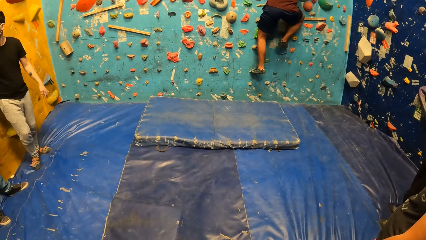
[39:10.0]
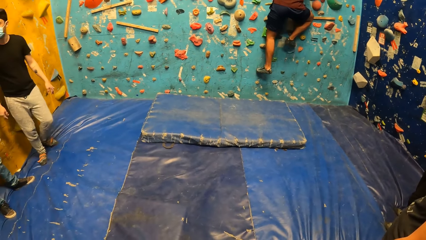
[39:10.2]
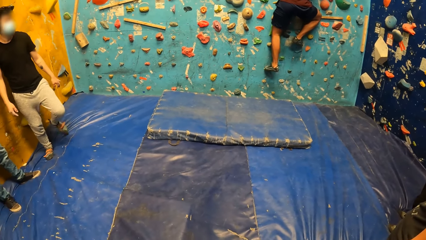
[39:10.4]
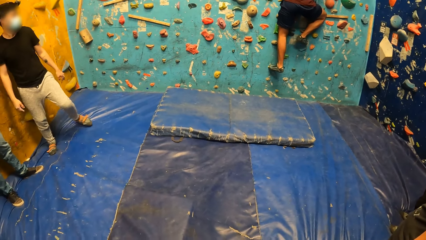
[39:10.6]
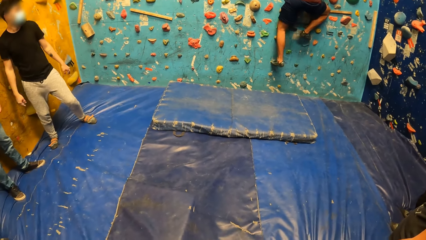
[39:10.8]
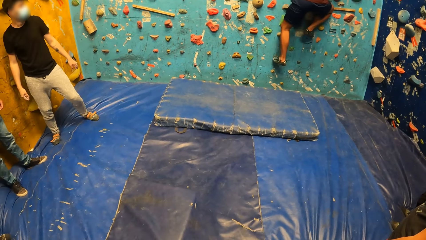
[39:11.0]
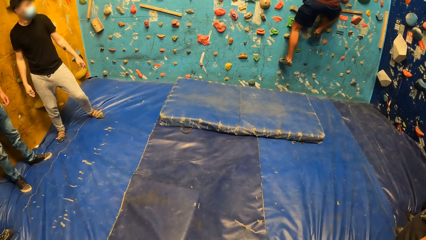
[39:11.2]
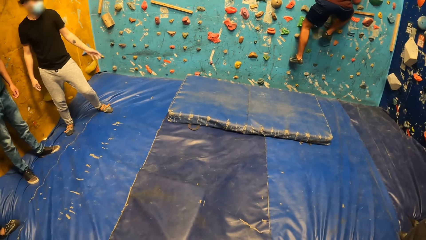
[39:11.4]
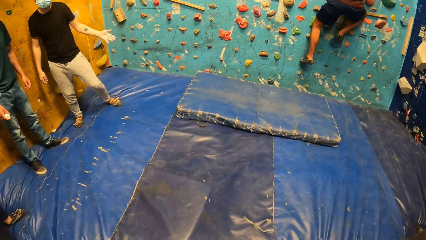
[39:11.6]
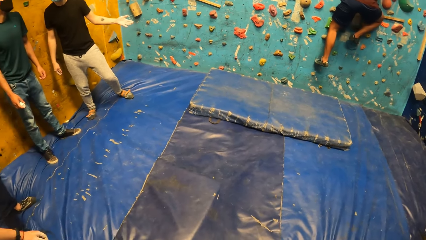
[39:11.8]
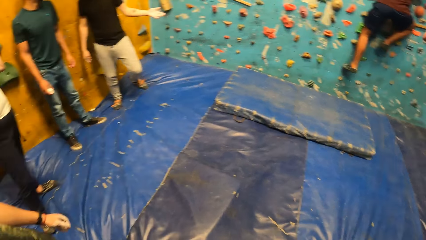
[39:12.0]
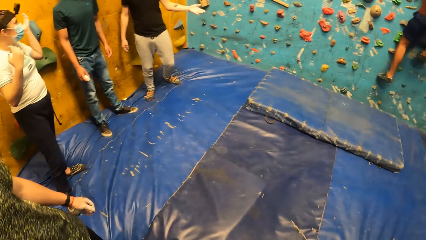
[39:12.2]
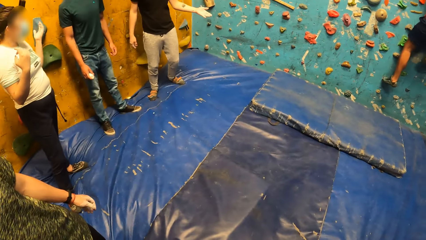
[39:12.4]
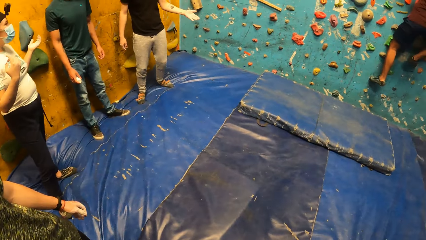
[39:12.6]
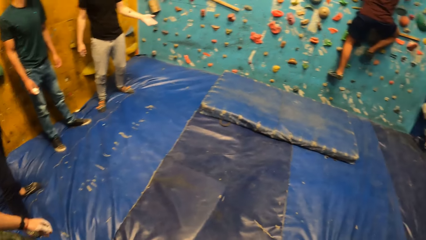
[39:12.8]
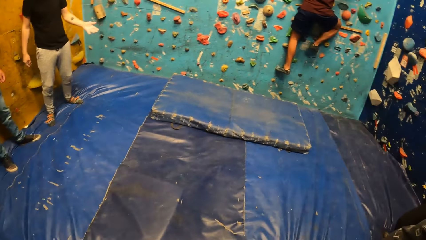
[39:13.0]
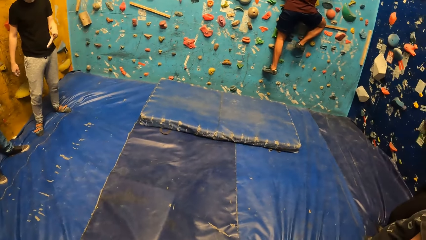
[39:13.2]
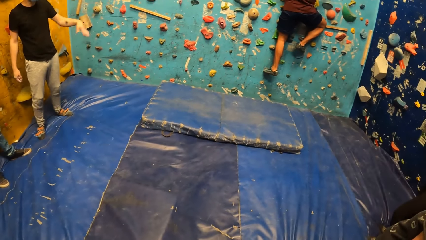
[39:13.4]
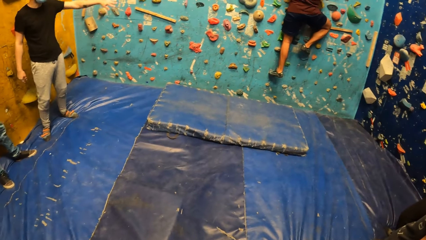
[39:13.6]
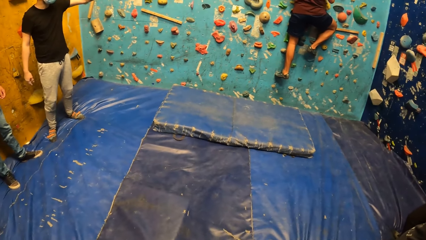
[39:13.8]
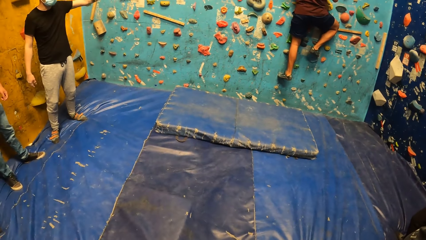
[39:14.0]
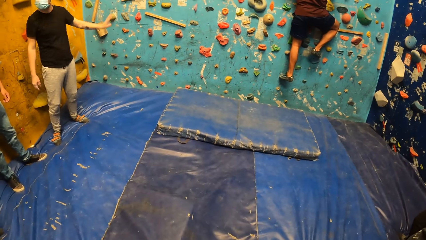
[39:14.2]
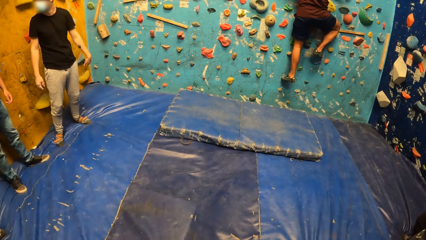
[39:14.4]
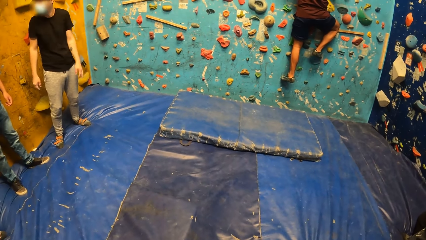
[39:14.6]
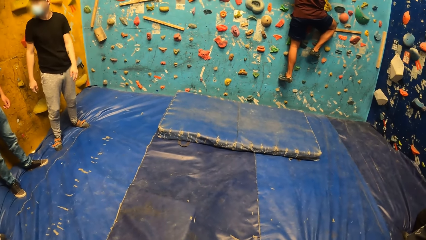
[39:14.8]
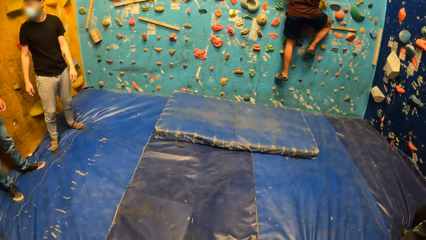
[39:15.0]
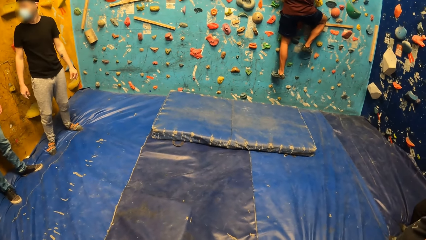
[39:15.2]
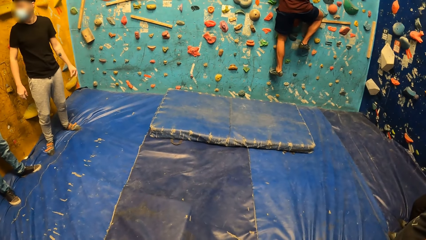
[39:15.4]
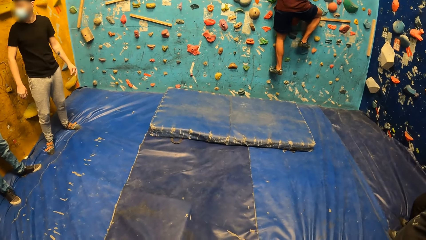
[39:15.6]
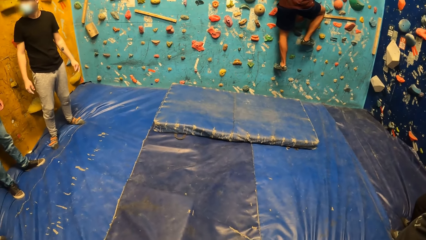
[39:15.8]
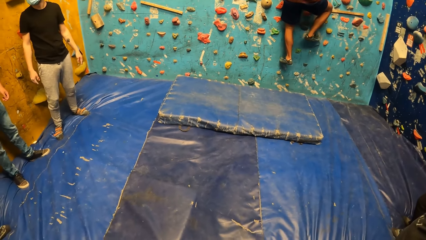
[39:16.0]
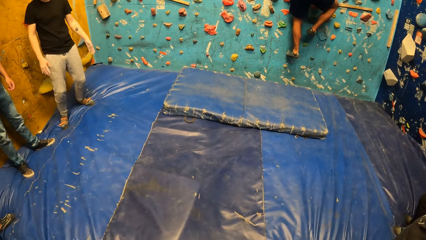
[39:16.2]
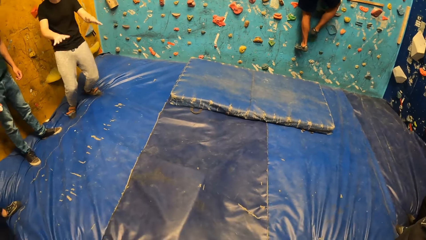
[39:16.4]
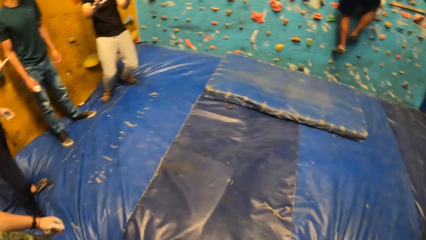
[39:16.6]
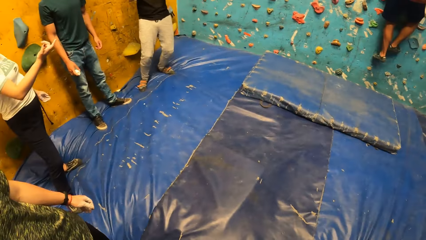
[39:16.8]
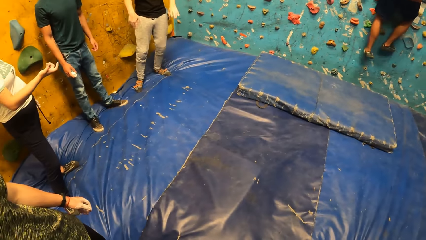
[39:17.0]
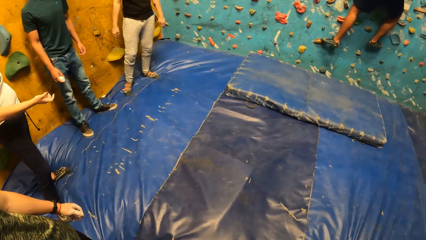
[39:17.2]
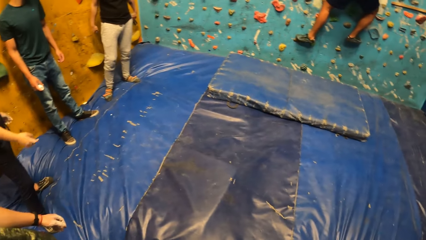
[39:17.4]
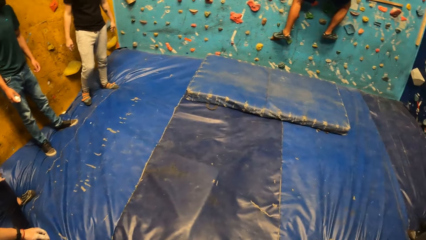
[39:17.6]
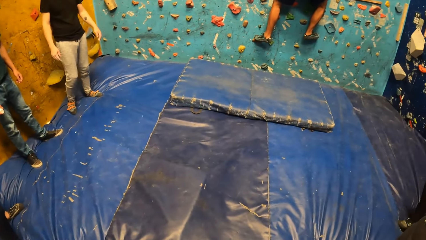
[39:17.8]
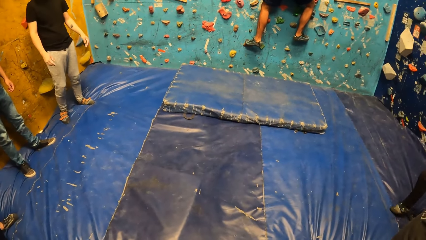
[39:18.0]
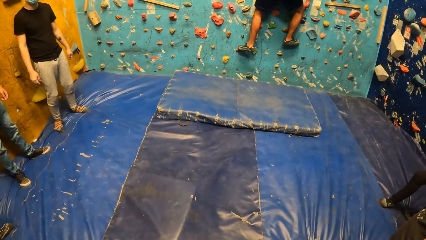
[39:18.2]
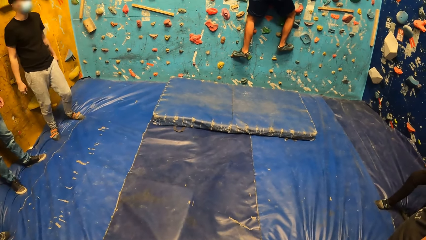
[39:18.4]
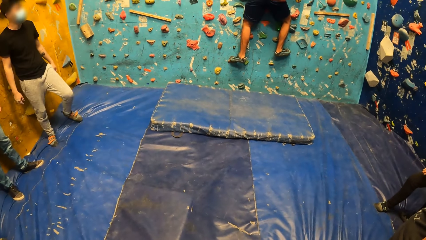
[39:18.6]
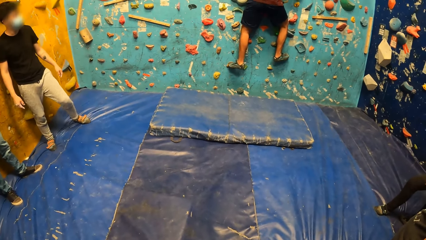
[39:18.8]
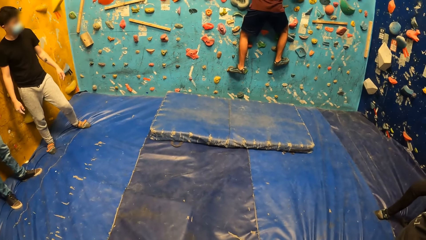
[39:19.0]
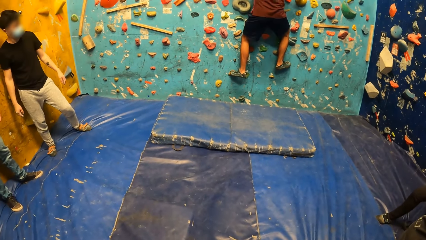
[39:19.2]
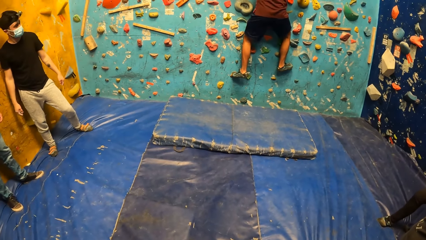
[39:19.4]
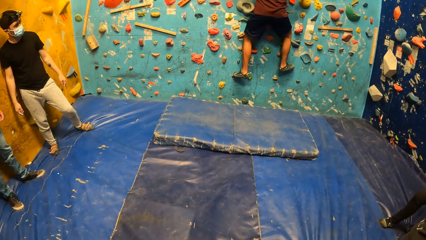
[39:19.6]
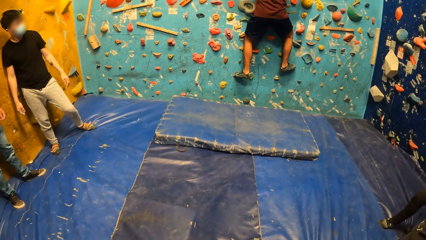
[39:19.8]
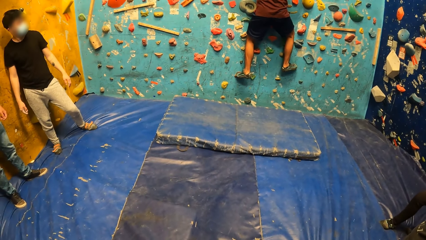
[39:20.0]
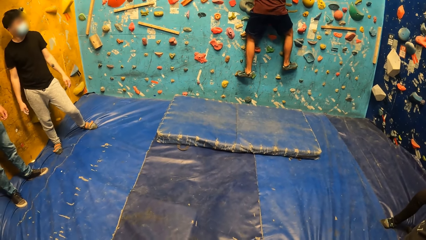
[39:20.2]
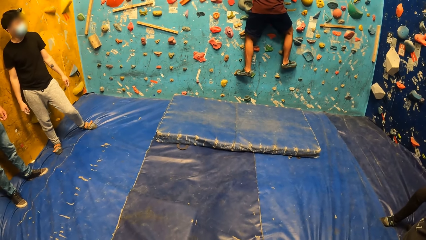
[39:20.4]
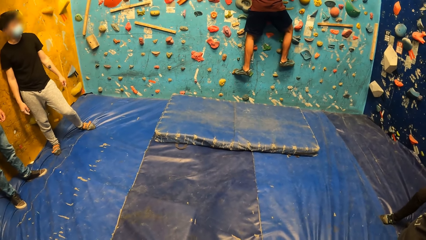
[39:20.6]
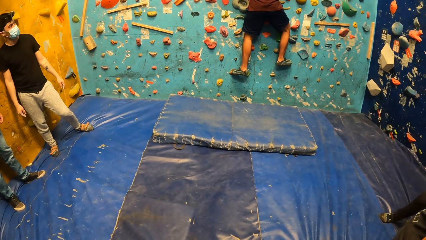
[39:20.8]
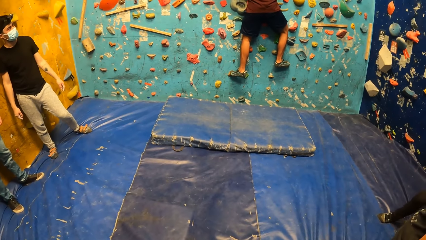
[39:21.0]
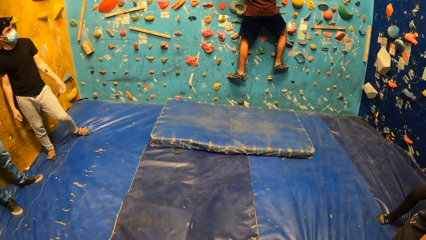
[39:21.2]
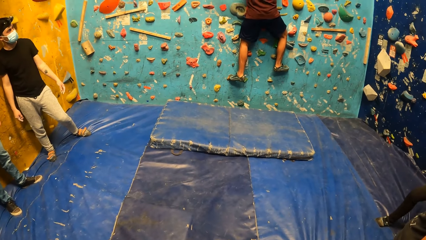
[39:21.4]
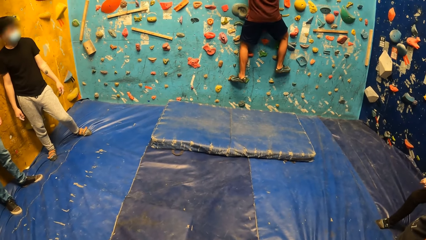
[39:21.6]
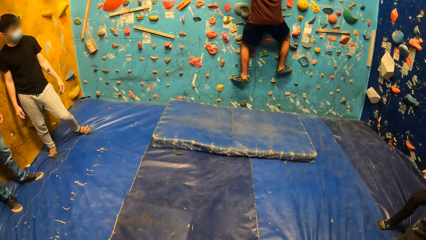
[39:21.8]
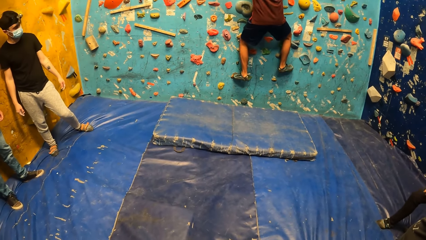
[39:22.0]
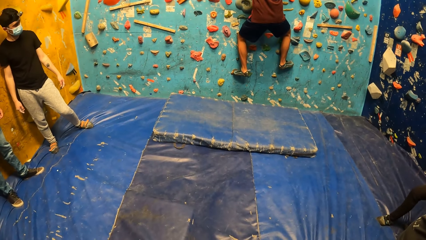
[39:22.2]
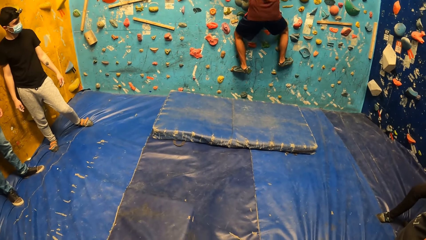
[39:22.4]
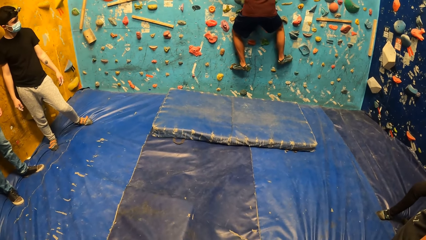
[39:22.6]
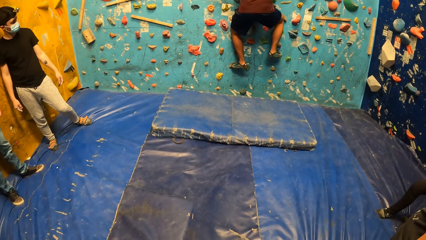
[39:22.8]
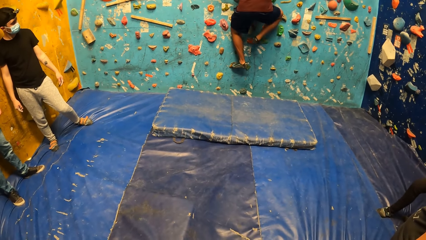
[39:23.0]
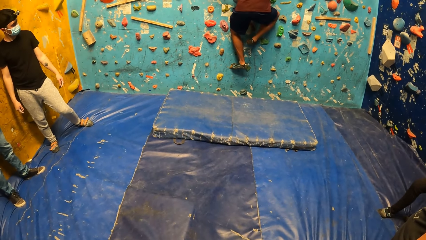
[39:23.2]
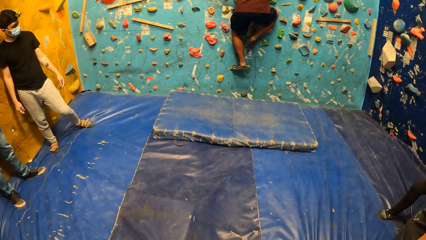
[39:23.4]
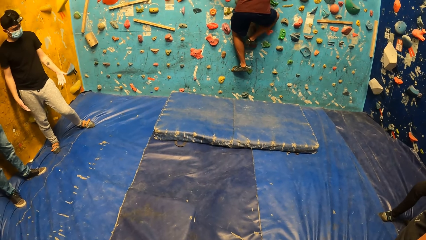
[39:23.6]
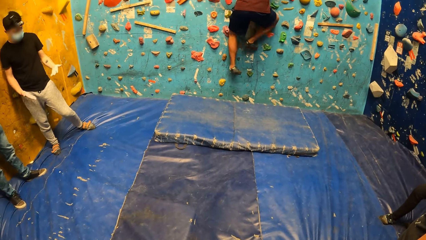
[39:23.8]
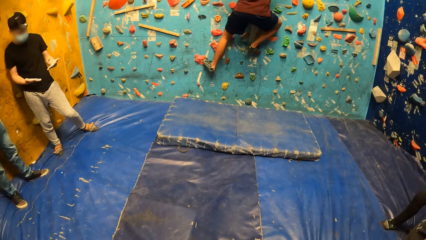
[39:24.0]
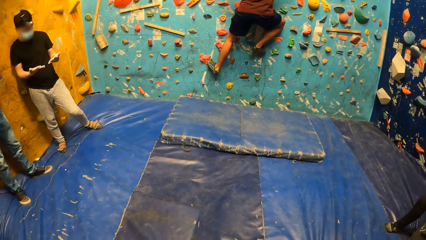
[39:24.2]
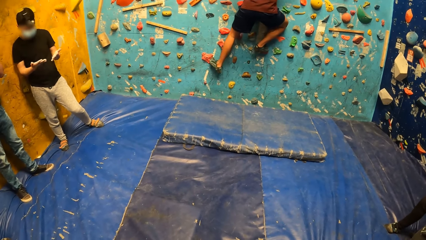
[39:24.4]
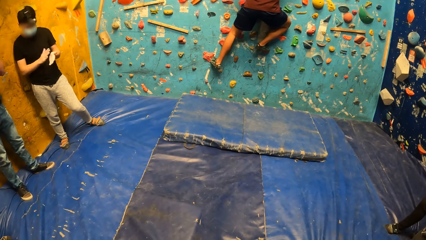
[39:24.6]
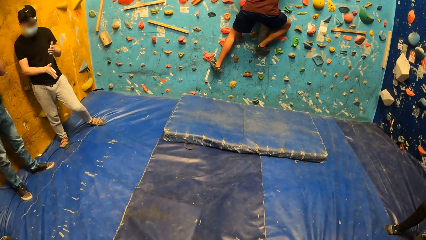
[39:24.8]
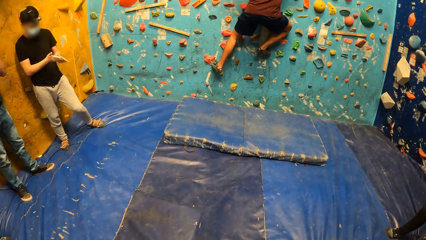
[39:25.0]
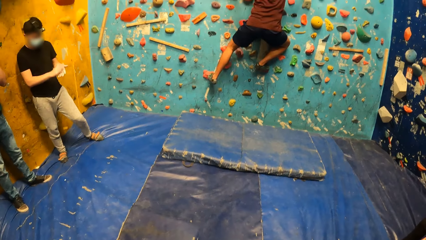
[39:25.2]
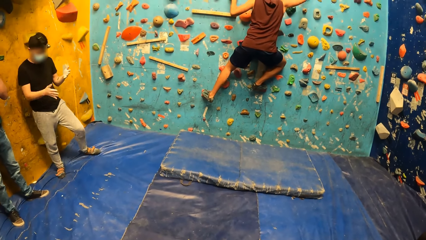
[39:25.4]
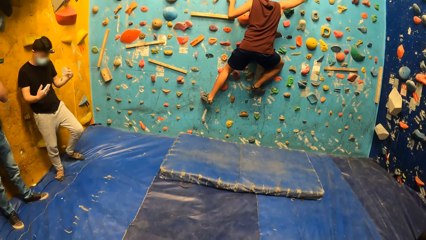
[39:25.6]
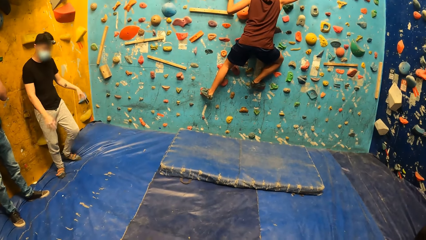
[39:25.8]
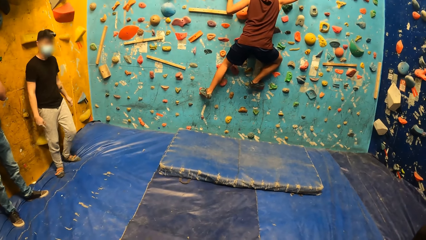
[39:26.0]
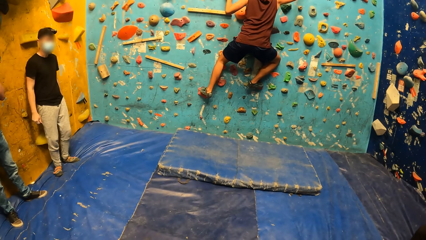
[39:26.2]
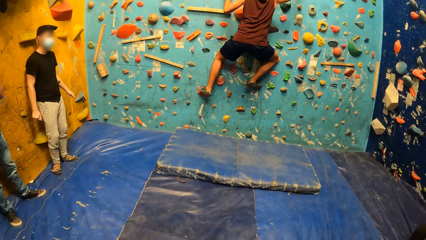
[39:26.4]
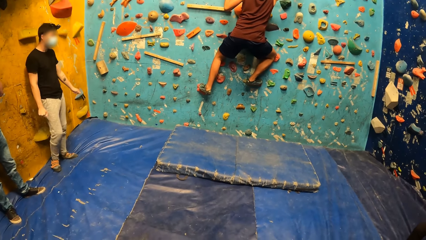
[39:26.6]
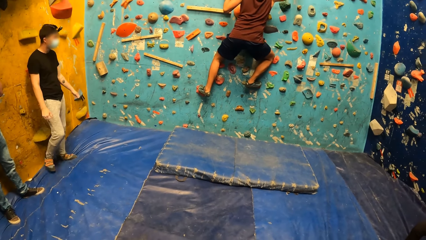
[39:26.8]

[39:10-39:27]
A man interacts with a woman. The camera wearer looks at another man. They look at a third man climb the wall. The second man climbs the wall. The first man claps both hands together.
